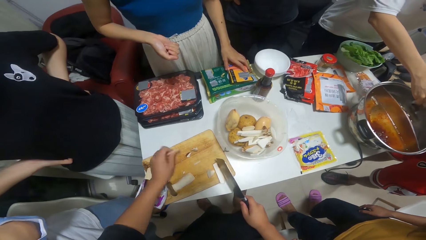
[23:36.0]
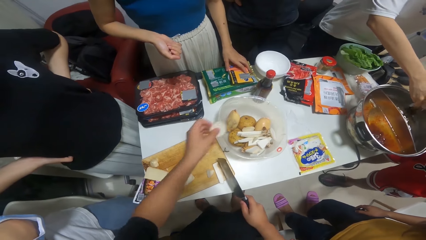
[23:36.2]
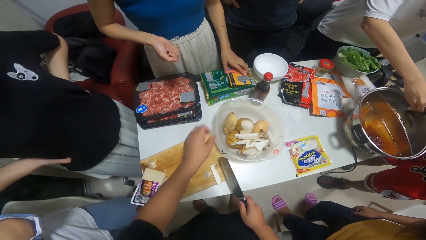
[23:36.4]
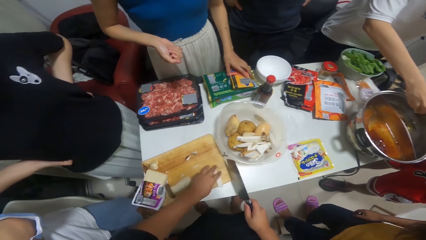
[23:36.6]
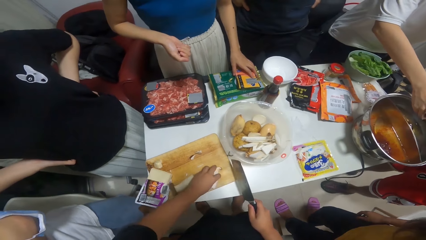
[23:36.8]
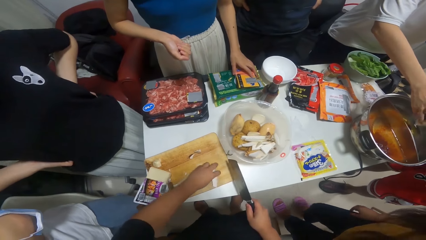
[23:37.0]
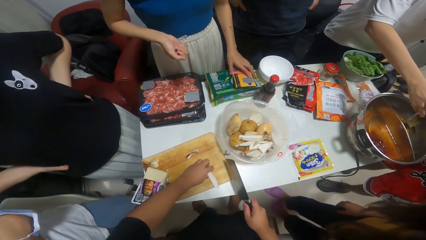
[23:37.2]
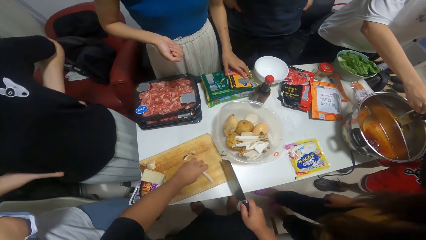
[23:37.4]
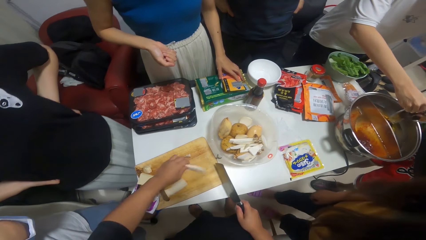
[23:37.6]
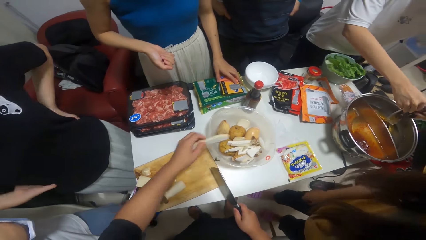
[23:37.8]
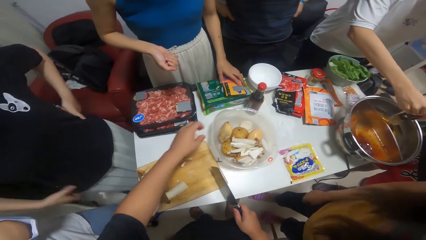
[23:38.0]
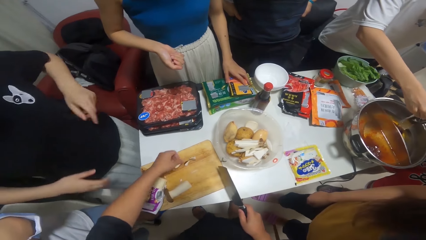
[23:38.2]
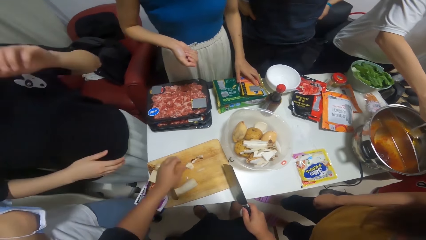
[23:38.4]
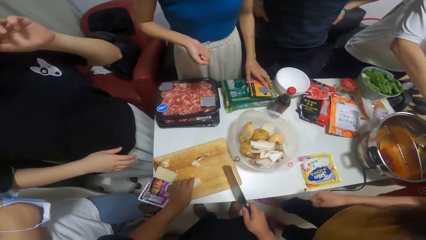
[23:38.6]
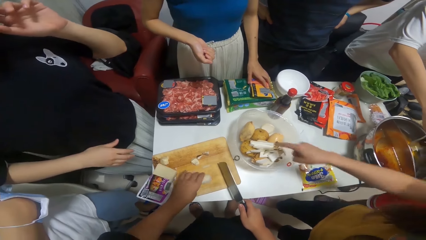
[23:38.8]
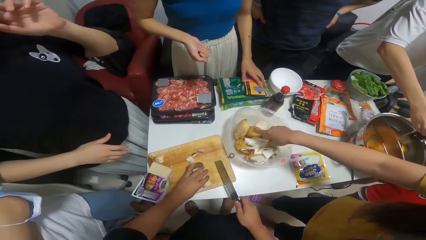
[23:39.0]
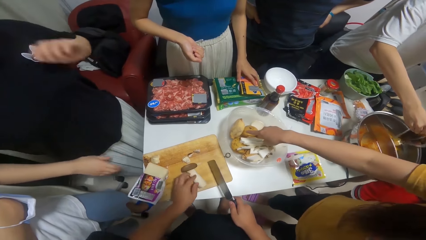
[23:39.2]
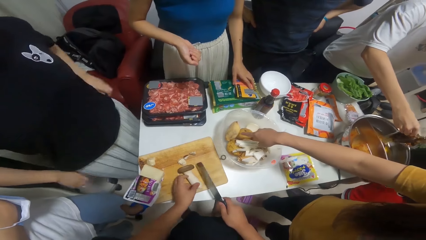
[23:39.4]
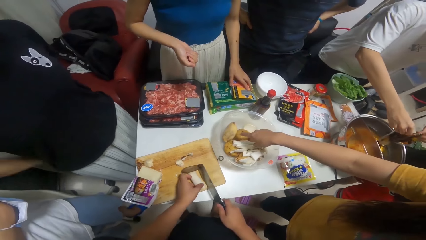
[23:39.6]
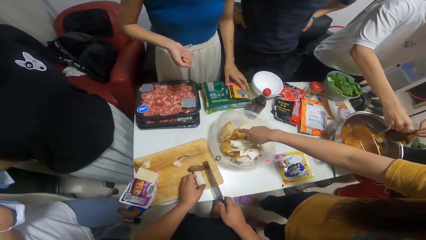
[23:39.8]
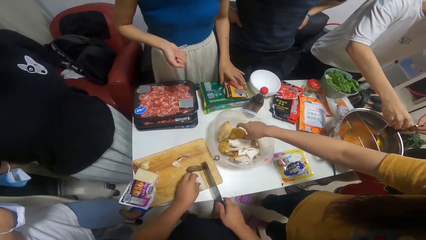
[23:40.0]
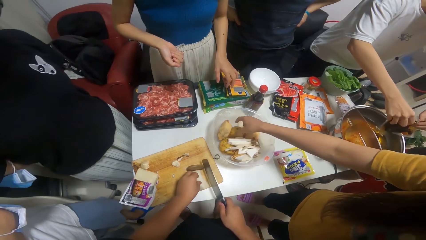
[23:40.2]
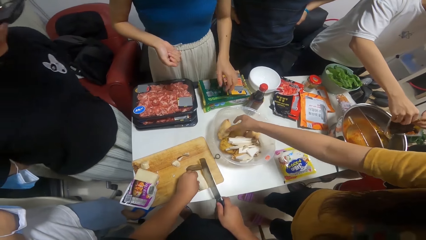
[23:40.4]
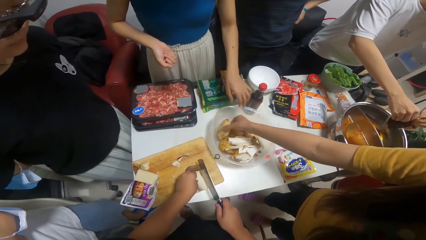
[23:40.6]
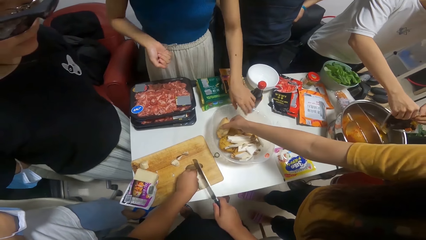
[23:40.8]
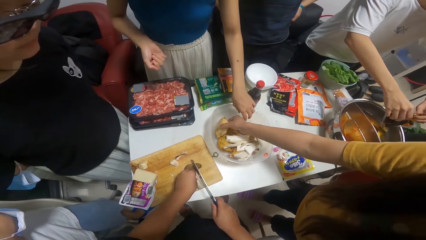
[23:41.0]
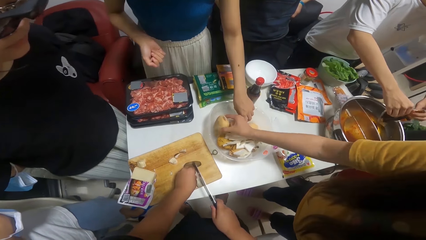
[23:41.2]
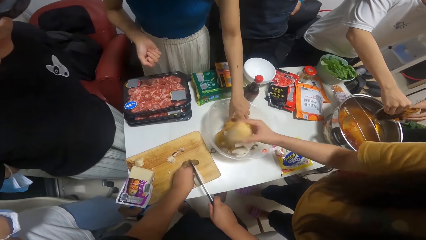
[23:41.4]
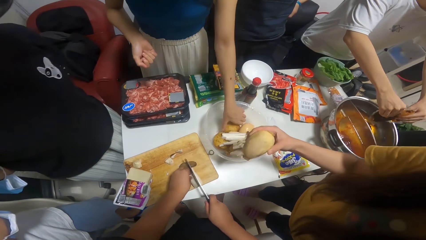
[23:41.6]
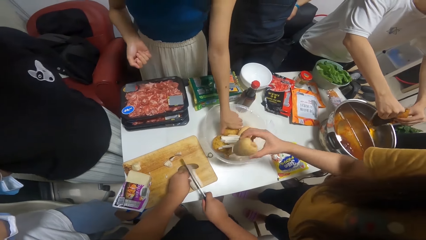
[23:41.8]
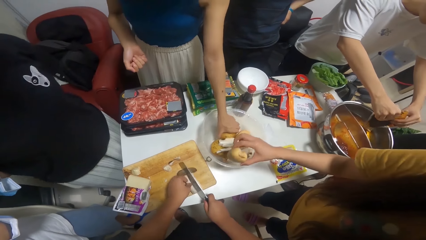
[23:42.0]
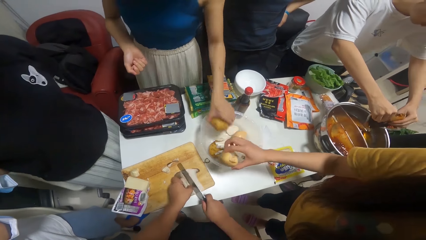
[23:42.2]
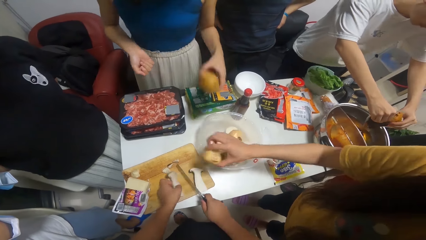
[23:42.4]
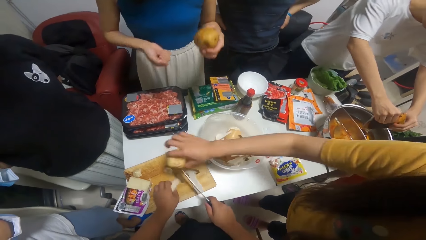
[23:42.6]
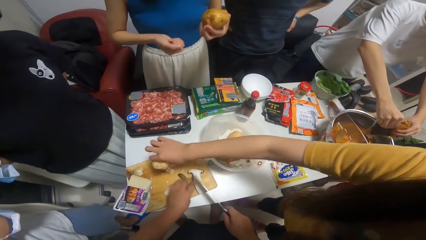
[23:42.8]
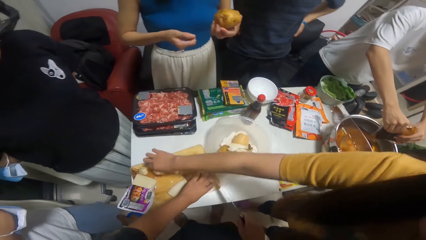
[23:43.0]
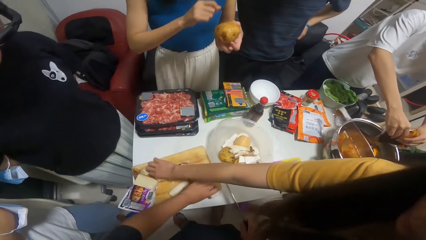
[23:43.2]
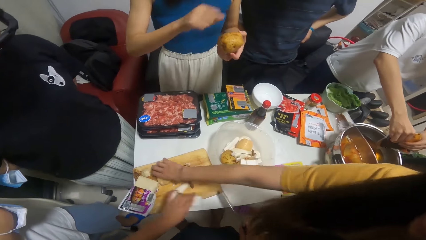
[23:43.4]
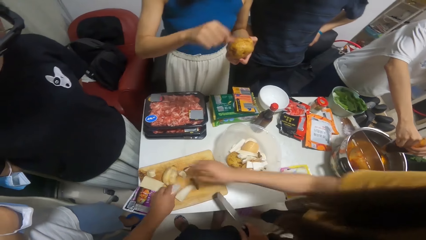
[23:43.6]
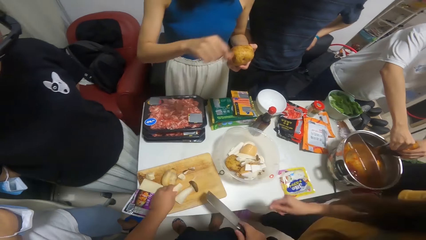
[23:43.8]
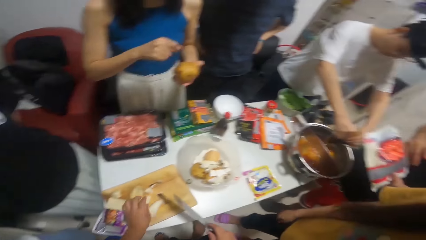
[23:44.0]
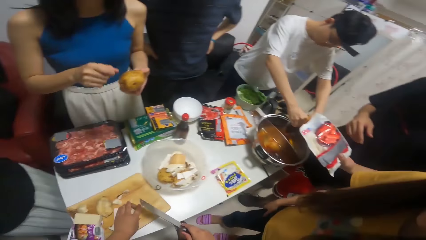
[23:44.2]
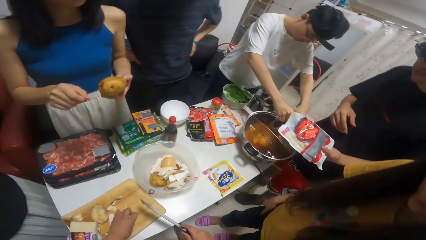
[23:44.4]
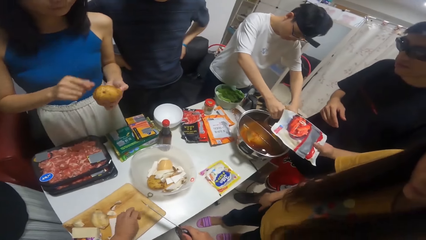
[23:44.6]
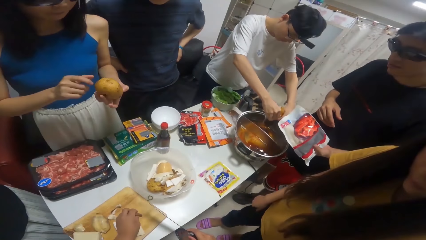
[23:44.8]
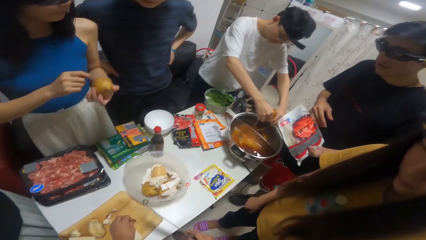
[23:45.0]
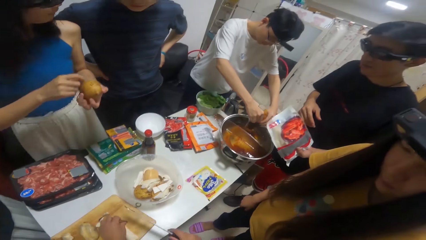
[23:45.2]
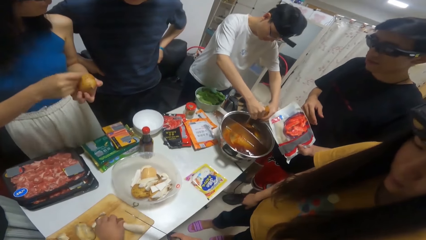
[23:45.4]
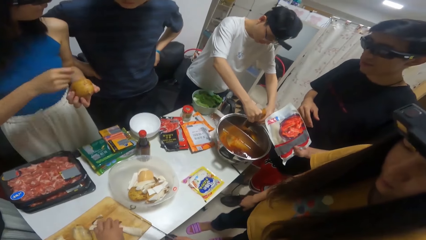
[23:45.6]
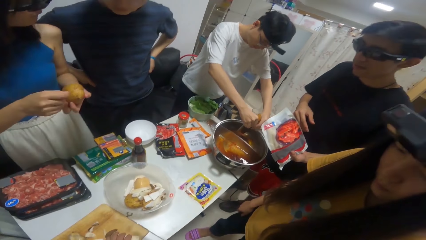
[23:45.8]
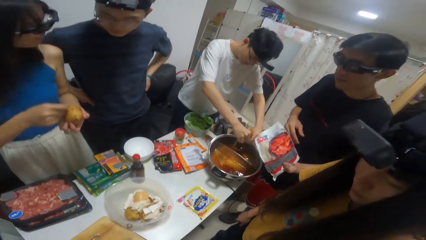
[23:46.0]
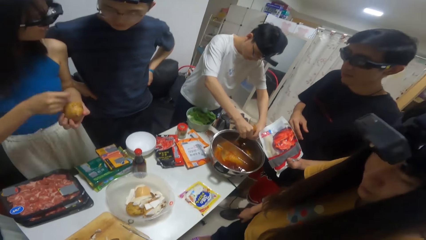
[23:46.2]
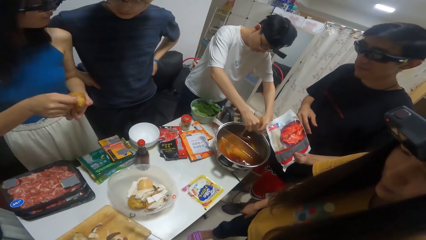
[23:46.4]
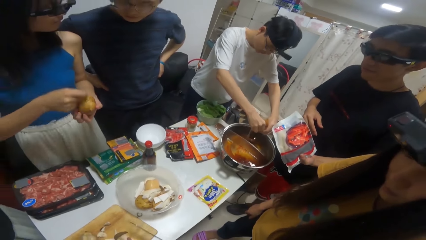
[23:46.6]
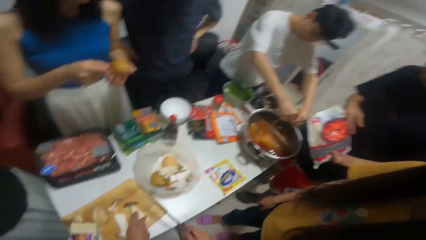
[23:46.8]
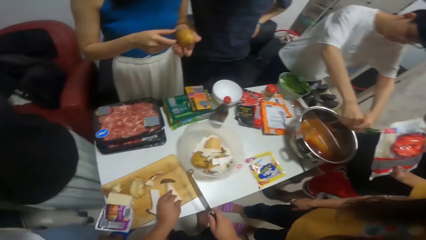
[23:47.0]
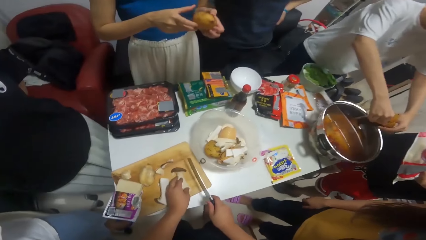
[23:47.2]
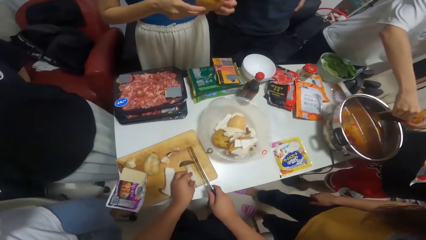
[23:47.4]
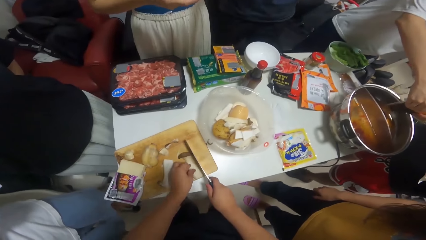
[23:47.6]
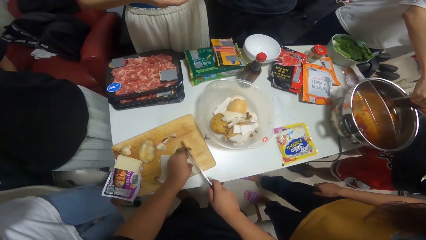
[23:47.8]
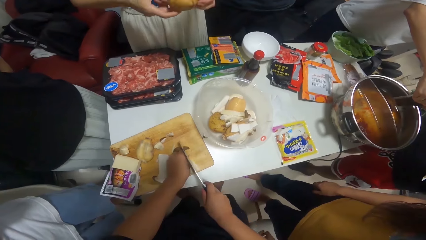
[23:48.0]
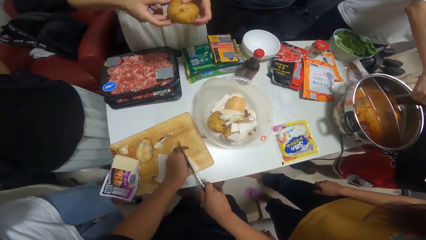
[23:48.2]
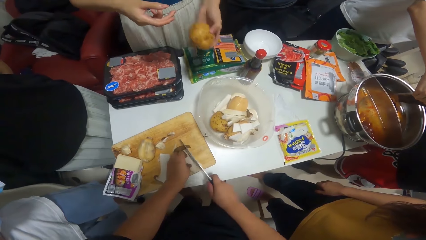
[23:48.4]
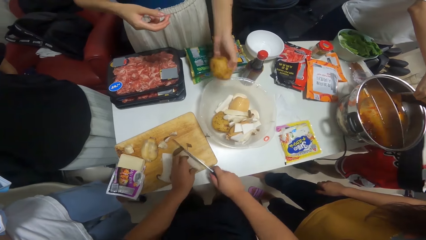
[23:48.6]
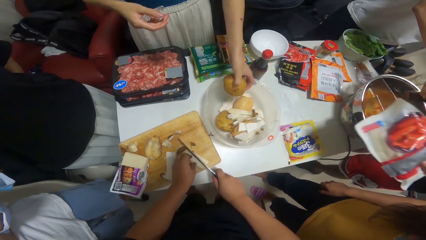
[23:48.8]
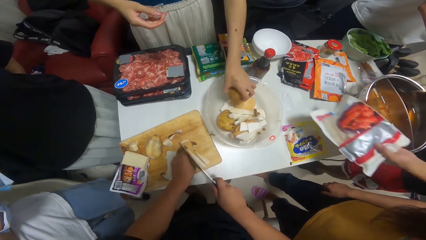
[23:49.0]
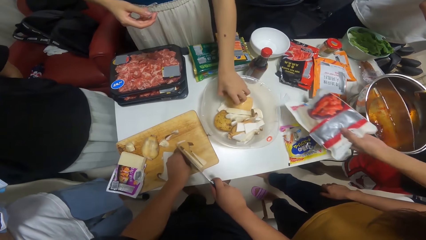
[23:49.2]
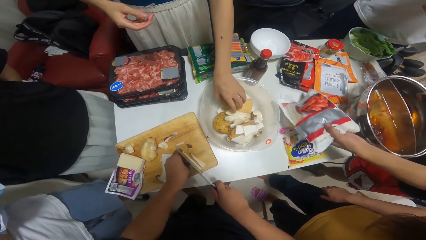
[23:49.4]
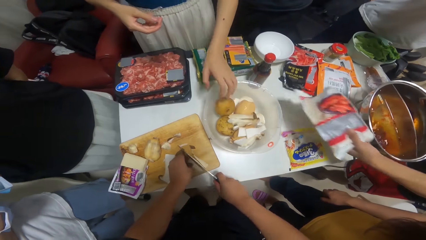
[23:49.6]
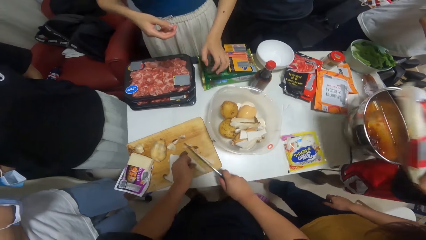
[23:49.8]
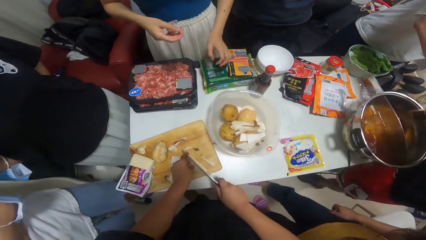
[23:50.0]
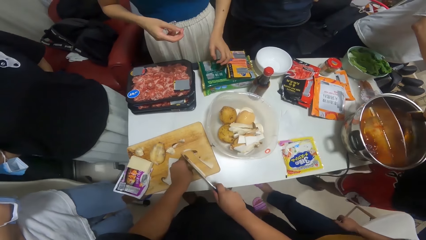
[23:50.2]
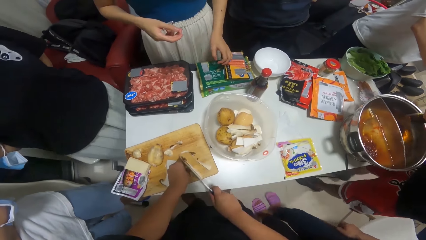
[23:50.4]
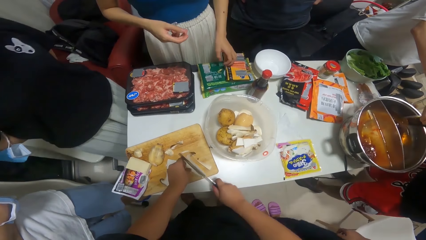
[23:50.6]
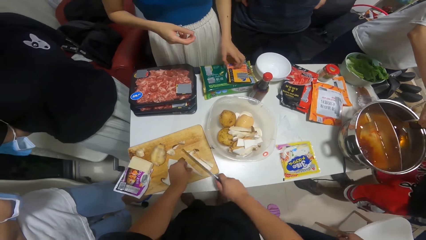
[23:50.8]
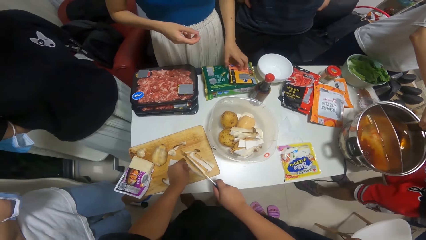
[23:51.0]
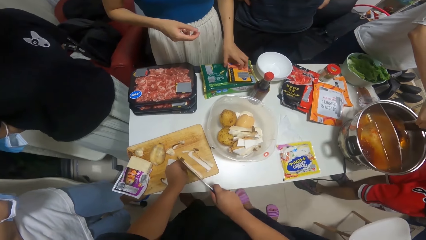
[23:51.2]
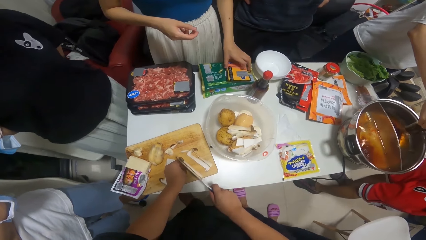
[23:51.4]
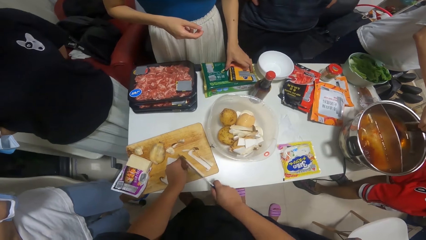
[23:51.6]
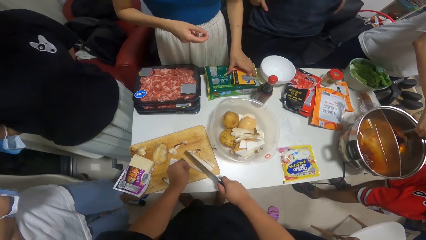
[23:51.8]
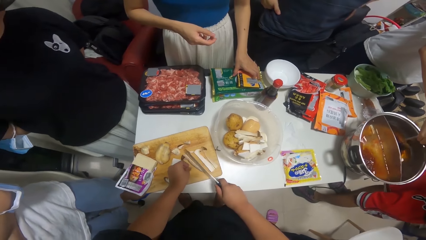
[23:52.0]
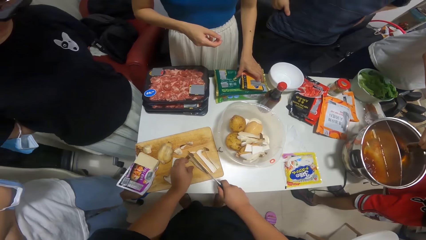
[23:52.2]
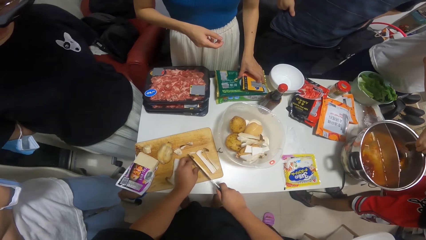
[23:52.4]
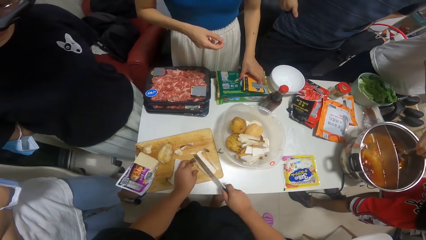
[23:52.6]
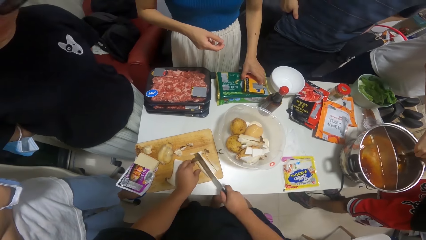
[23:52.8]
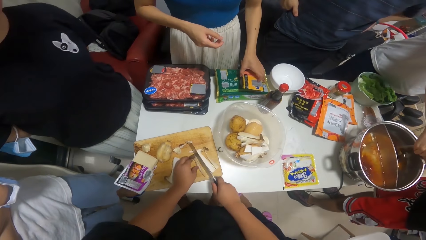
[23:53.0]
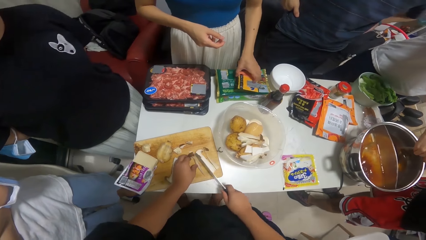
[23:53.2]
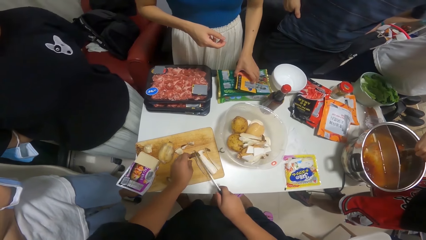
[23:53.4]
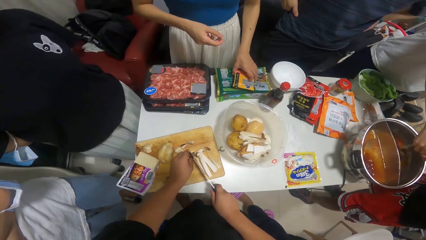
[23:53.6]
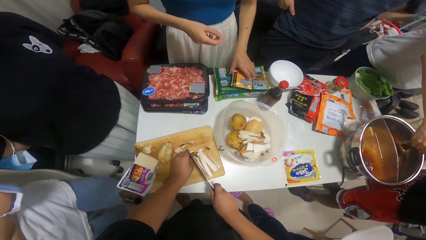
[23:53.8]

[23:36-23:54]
The camera wearer puts something in the bowl. A woman raises her hands up, adjusts the camera and puts her hands down. Another woman picks up a potato inside a bowl on the table with her right hand. A third woman picks up a potato from the bowl on the table with her left hand. The camera wearer cuts something. The second woman drops the potato on the table with her right hand. The camera wearer talks to a person. The third woman drops the potato inside the bowl on the table with her left hand. The camera wearer cuts something. A man stretches the sachet of seasoning with his left hand on the table. The third woman touches the pack of hot dog with her left hand.
